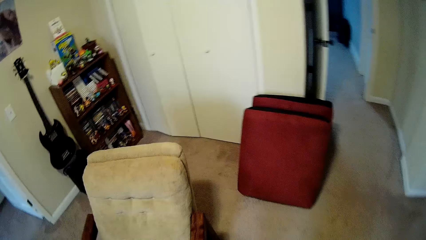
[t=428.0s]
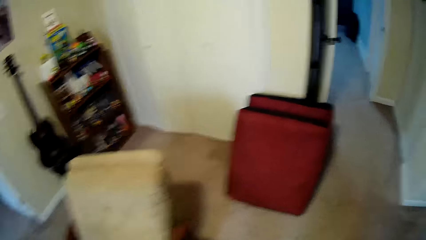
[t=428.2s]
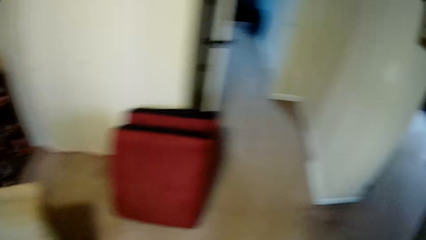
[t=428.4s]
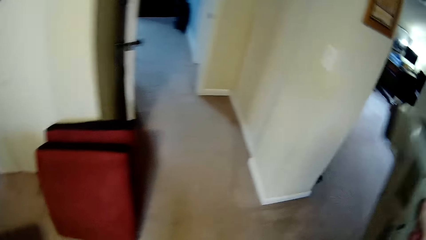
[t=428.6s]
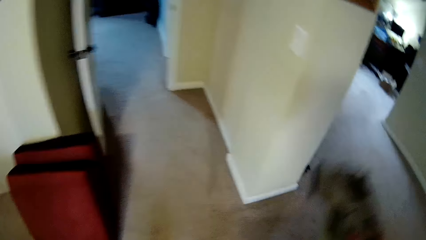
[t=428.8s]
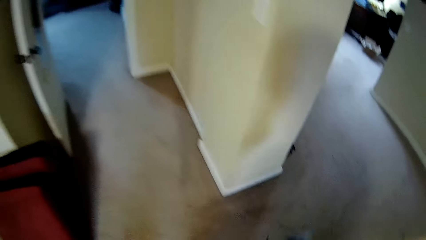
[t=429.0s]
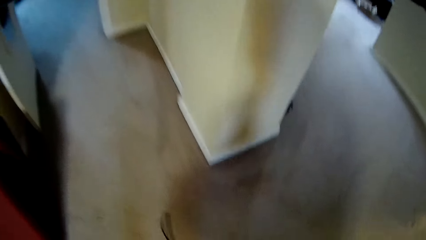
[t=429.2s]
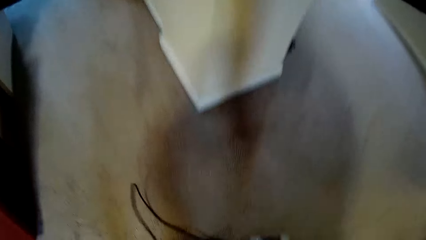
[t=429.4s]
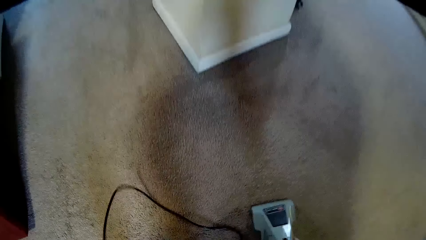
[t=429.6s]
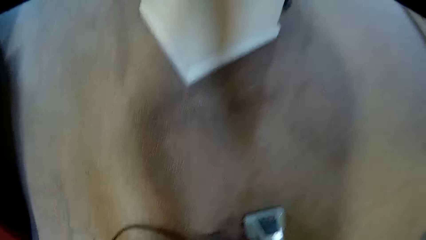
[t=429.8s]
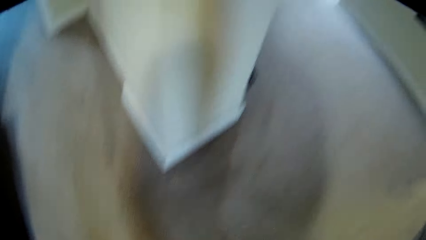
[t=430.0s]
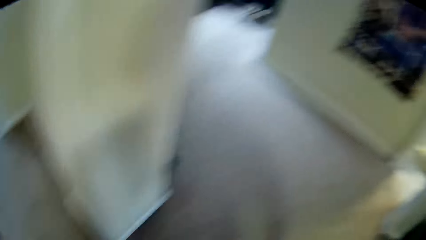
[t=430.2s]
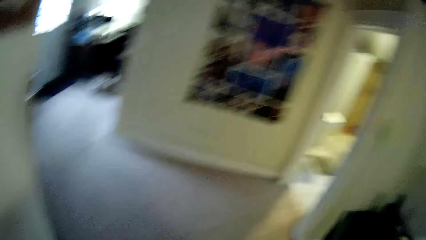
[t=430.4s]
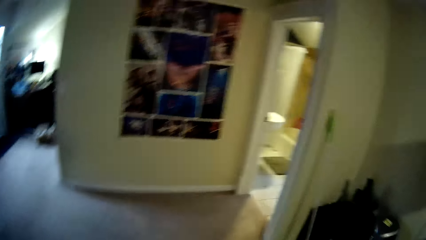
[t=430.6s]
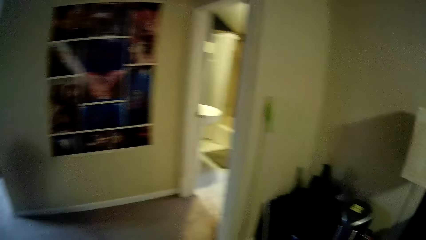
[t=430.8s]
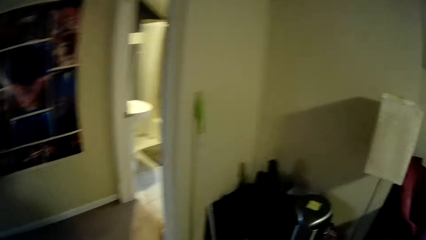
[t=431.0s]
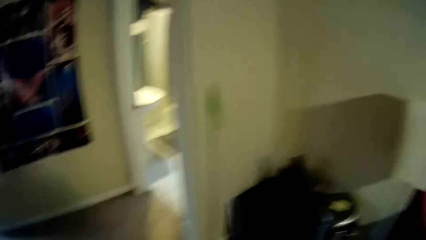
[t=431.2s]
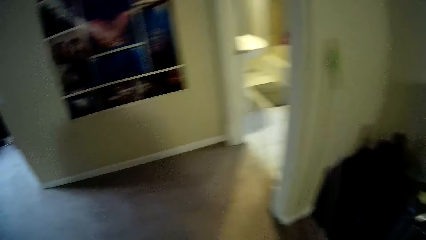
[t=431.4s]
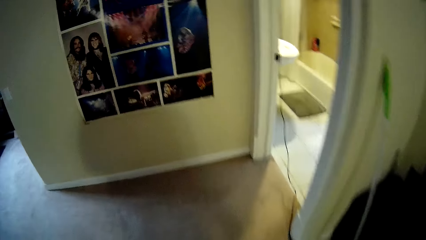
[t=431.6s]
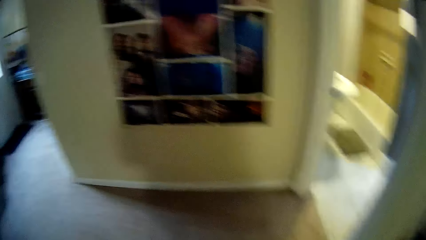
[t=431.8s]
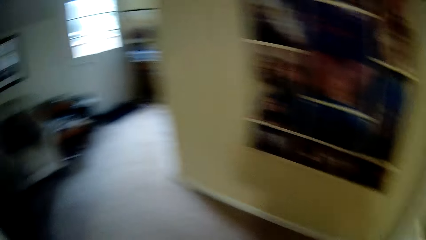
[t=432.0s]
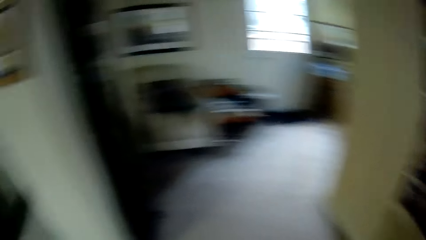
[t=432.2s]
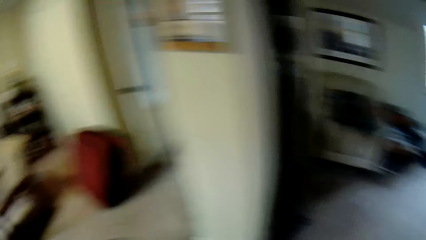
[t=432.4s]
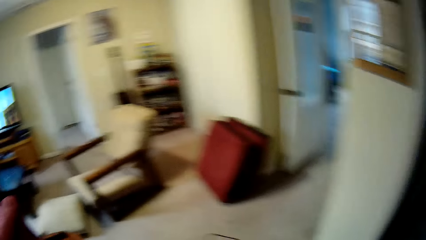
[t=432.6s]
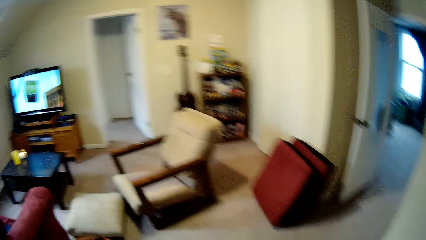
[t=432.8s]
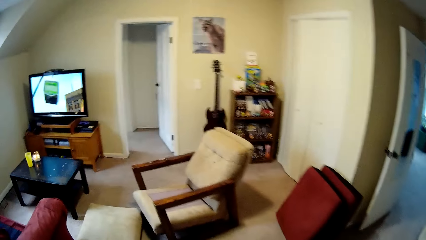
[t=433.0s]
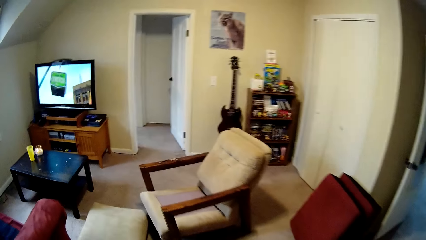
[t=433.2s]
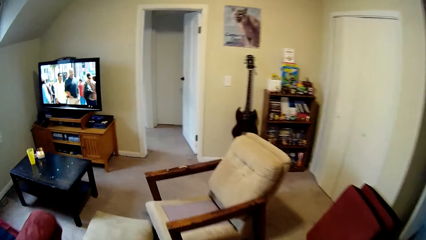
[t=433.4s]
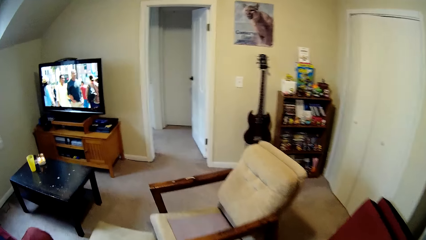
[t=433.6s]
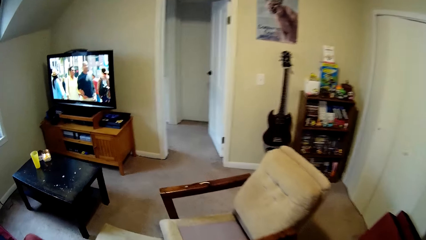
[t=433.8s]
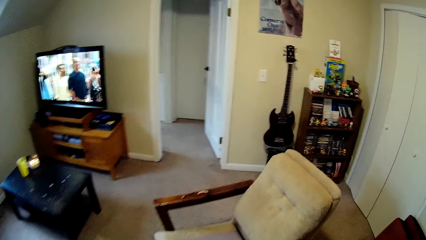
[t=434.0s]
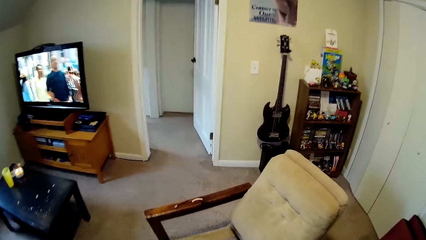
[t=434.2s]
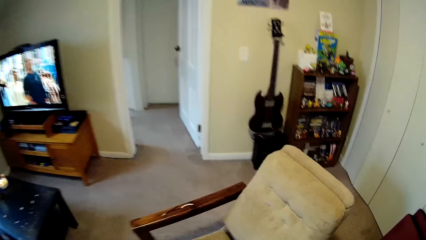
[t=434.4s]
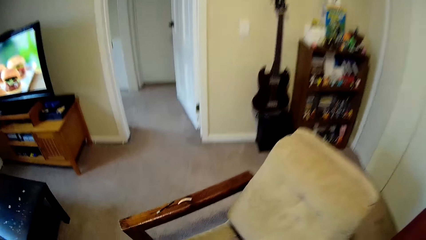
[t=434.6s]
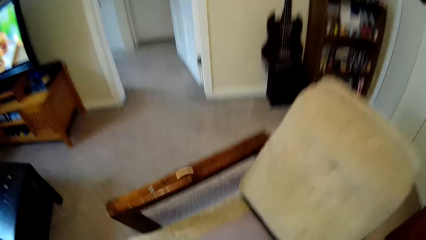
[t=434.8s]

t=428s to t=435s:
The camera wearer puts the sofa cleaning machine on the floor. They walk around.

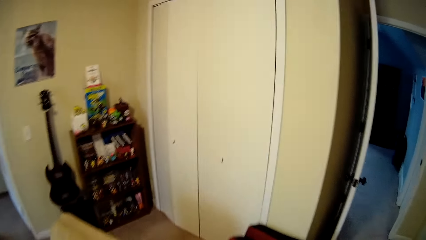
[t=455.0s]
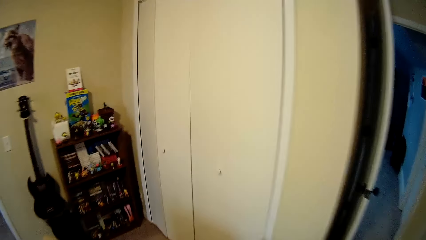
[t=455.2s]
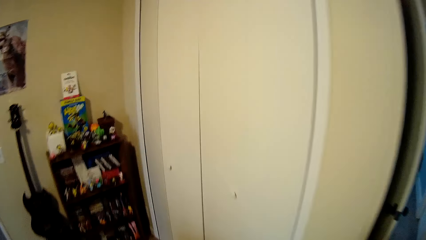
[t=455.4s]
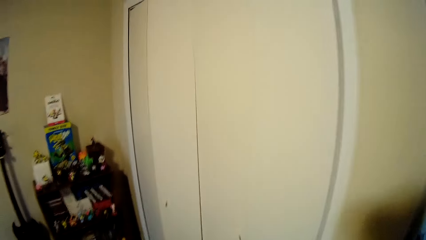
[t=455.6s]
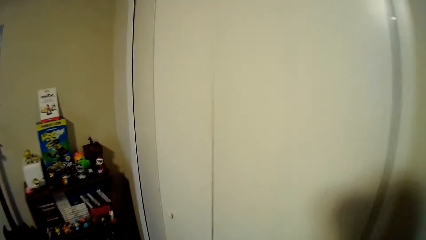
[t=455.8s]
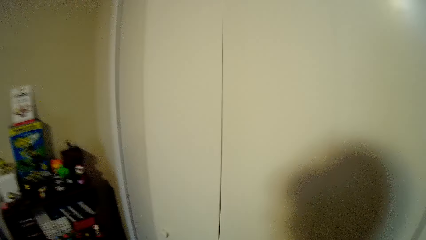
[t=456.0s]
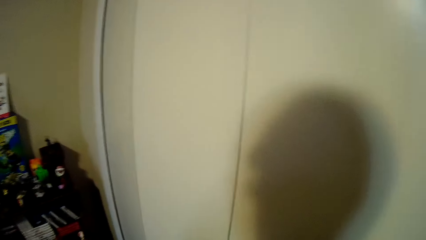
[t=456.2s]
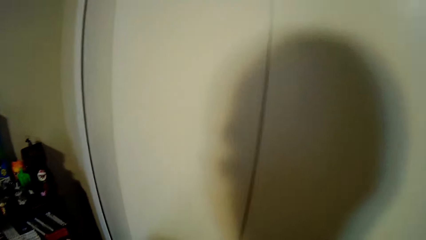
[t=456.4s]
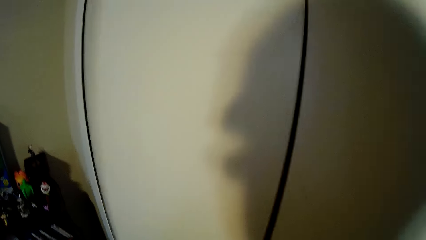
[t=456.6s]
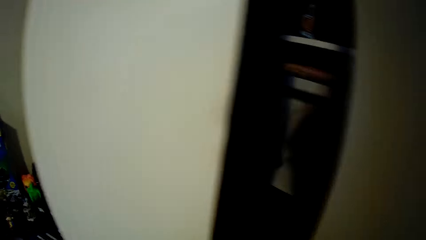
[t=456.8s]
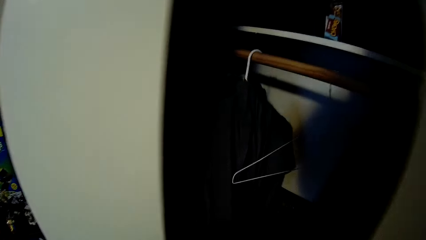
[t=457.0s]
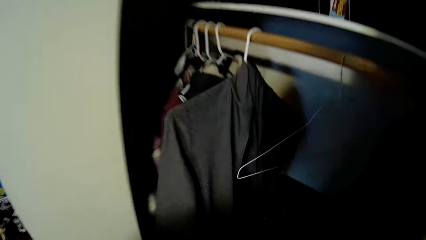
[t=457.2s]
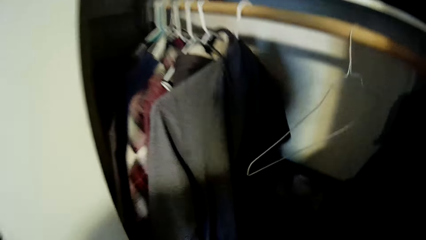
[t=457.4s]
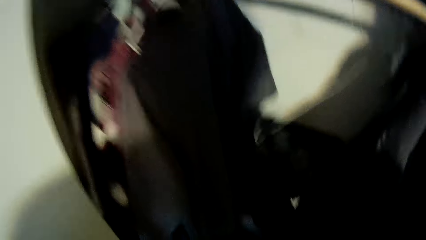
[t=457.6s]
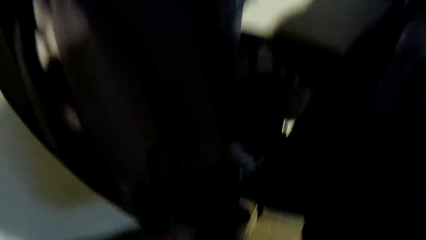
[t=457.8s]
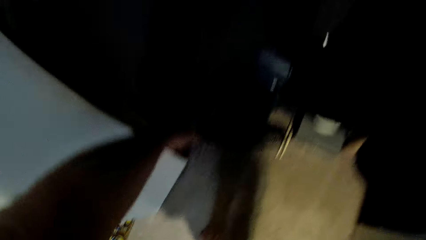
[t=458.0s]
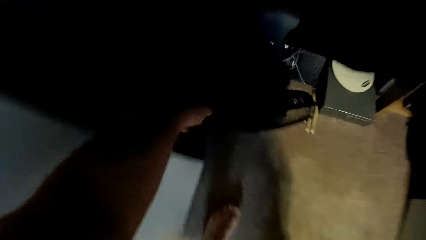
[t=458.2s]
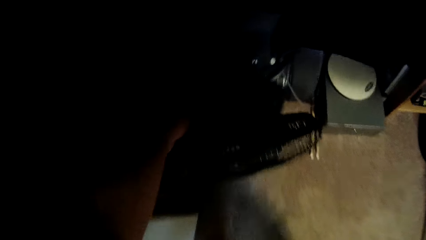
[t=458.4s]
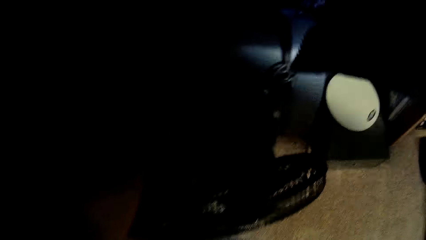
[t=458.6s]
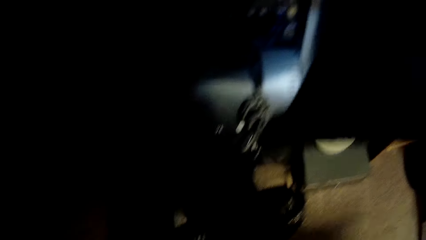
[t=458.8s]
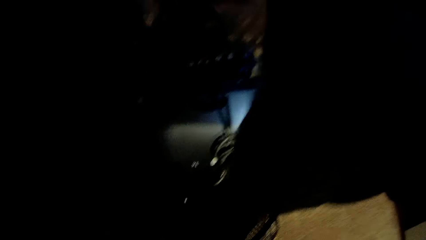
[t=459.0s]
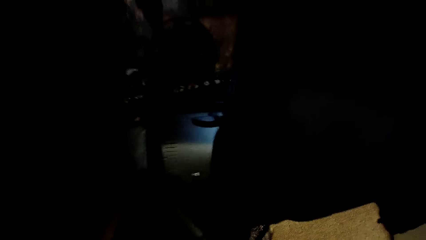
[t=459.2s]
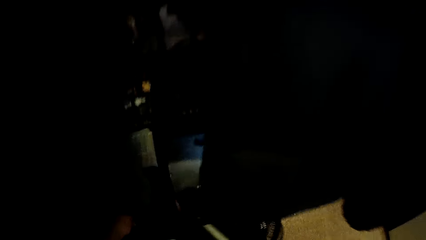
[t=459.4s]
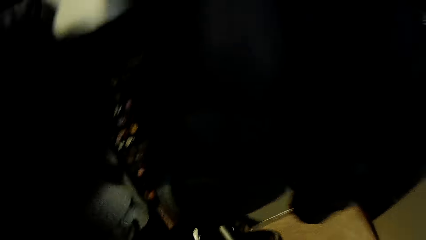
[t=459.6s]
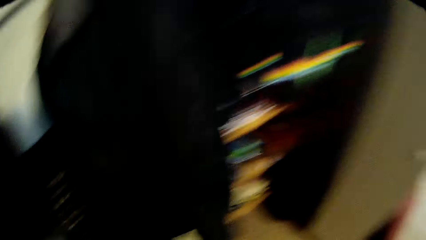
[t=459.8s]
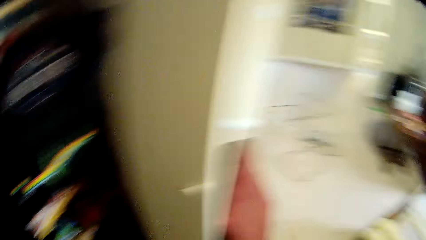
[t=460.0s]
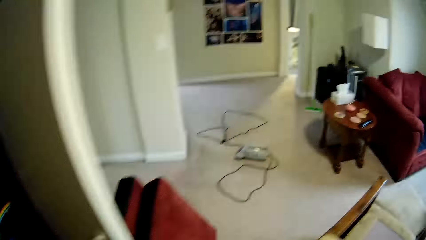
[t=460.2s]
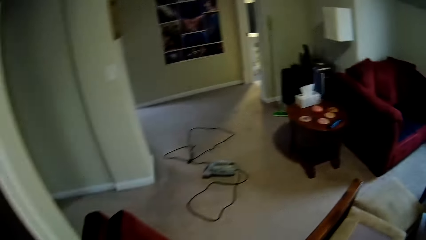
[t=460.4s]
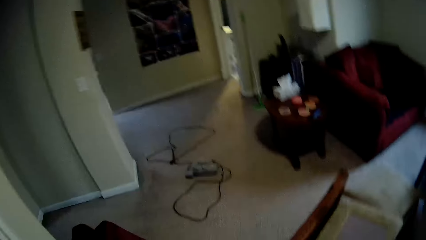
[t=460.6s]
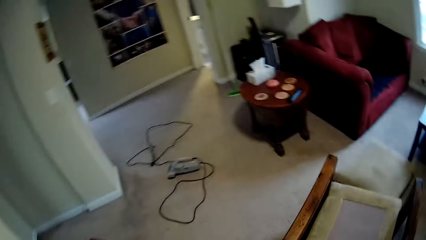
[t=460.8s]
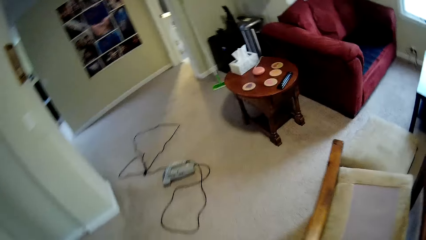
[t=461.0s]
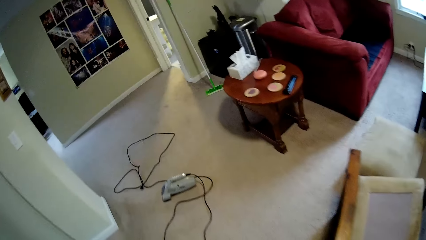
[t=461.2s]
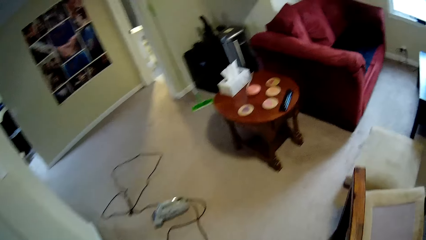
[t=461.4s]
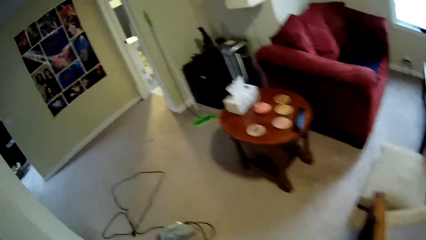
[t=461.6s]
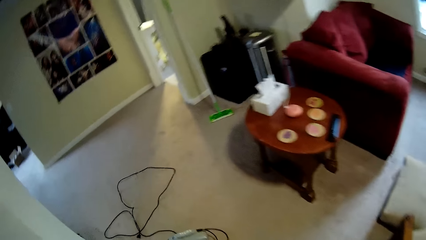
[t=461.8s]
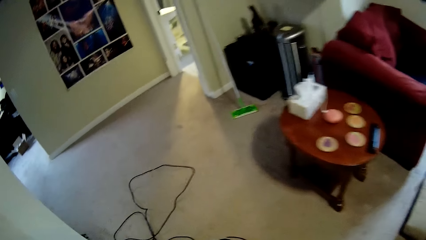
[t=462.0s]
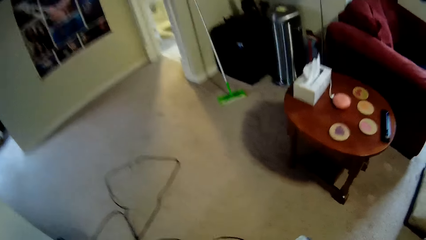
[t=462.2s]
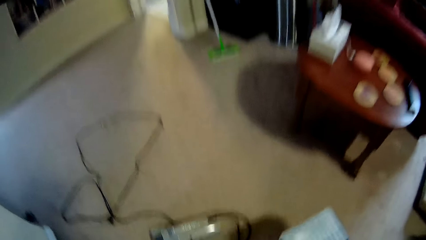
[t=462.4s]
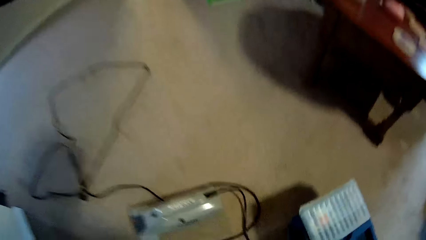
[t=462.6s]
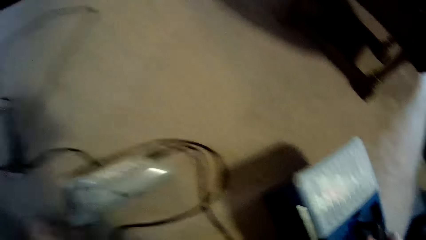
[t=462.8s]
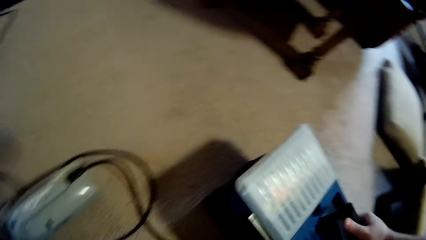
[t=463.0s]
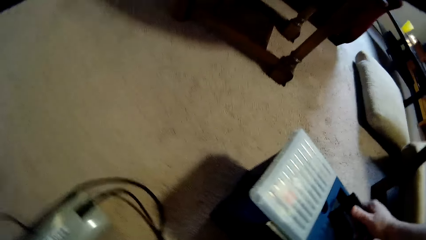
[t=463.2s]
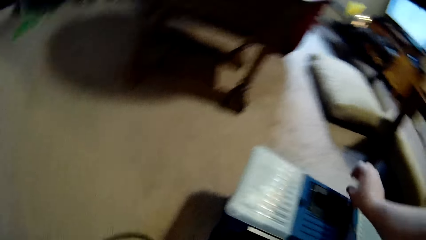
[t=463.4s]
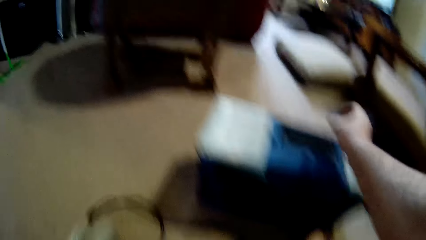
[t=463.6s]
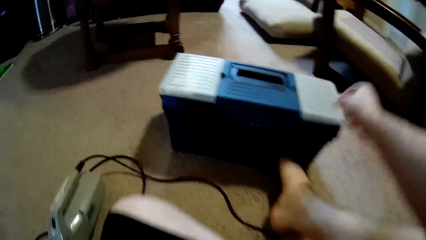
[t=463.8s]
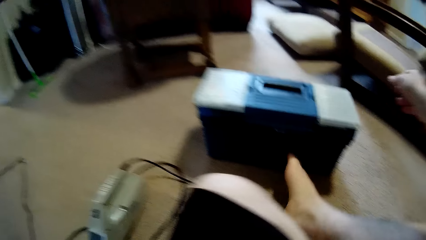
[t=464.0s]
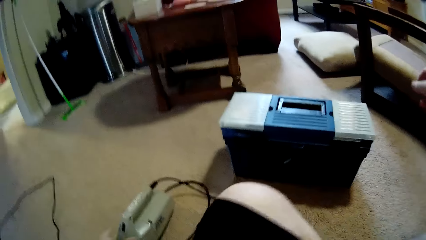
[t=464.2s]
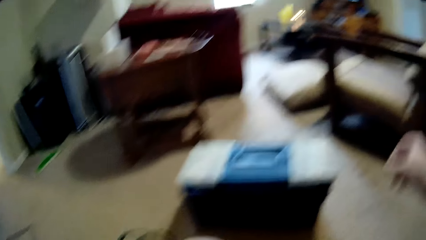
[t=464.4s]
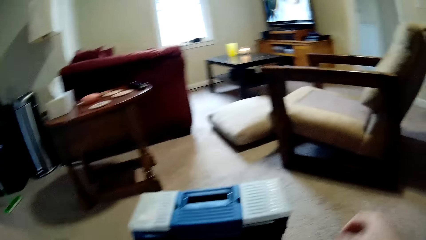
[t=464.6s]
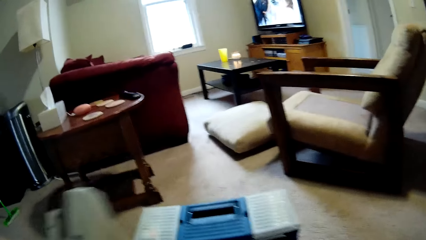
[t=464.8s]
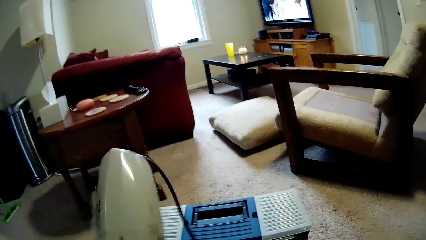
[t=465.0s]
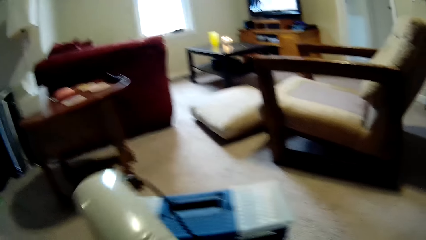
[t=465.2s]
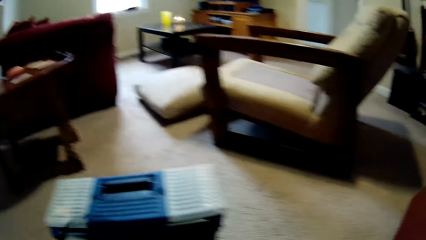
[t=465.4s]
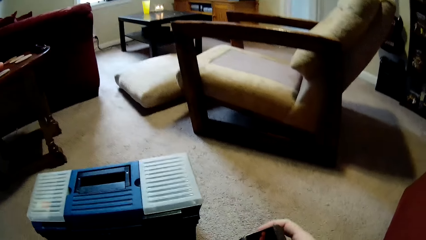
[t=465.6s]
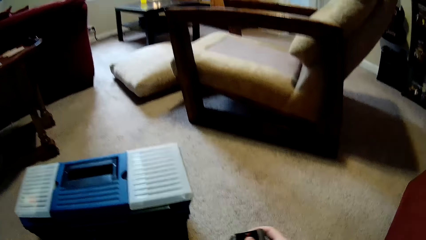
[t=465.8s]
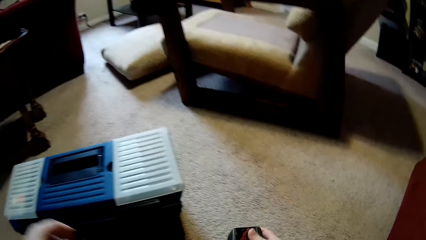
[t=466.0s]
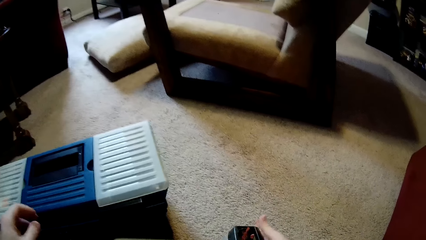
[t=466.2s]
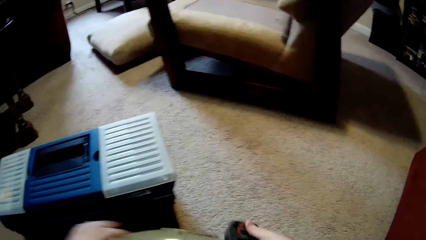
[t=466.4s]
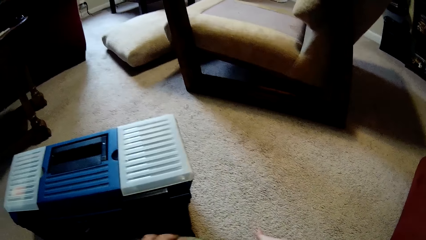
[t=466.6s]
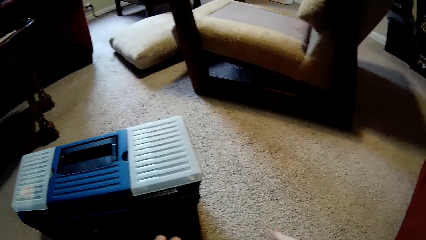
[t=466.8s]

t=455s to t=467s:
The camera wearer opens the wardrobe. They pick up a tool box. They walk around. They put the tool box on the floor. They pick up the sofa cleaning machine.
